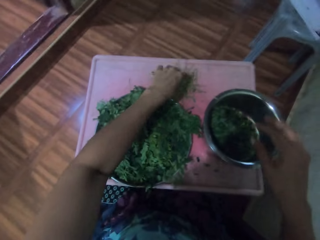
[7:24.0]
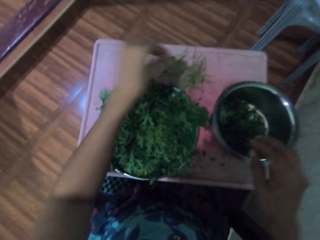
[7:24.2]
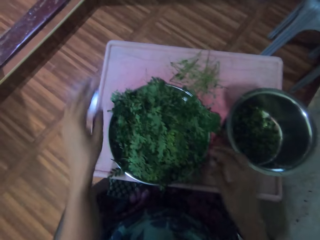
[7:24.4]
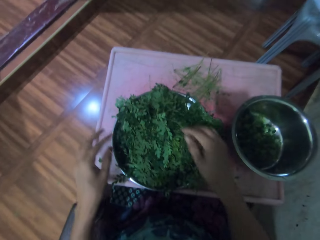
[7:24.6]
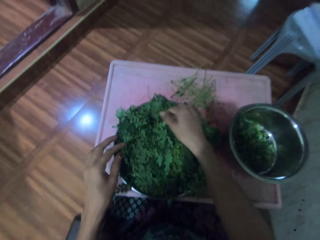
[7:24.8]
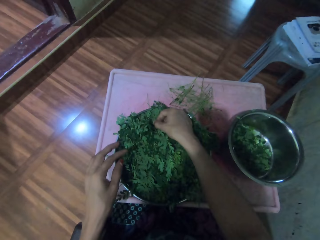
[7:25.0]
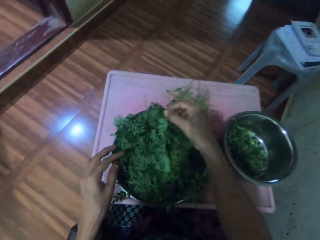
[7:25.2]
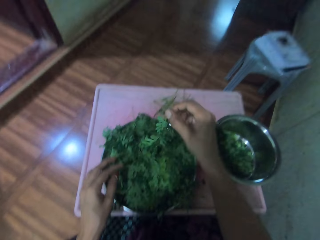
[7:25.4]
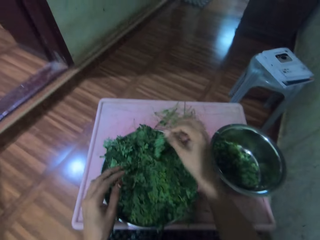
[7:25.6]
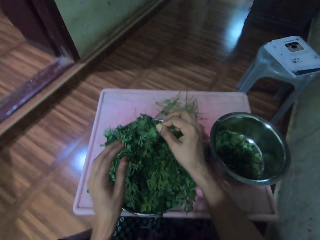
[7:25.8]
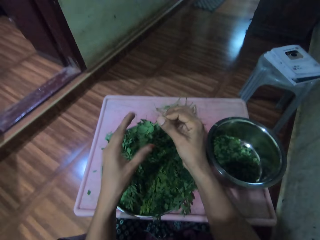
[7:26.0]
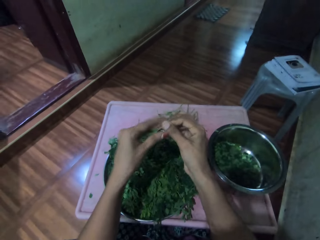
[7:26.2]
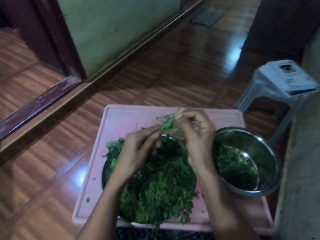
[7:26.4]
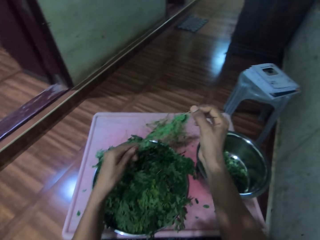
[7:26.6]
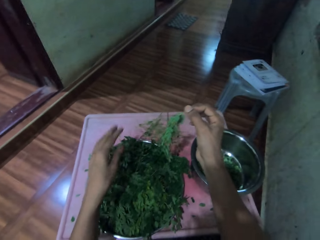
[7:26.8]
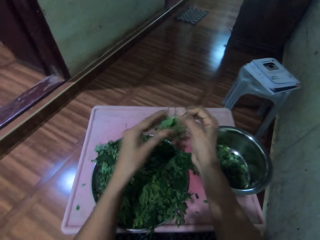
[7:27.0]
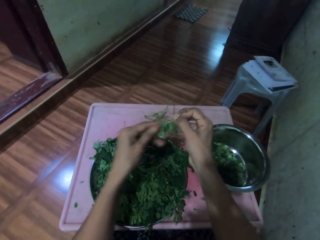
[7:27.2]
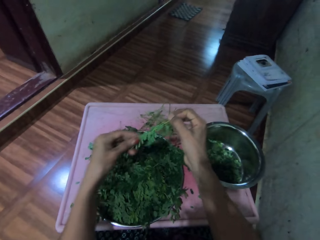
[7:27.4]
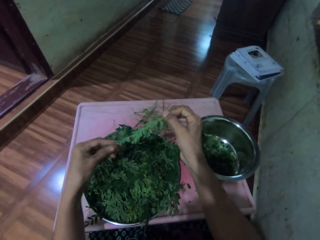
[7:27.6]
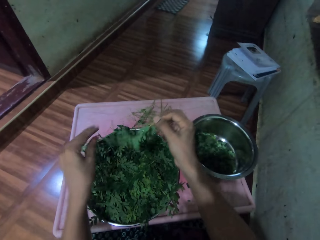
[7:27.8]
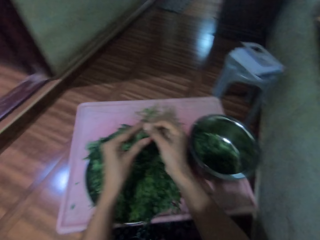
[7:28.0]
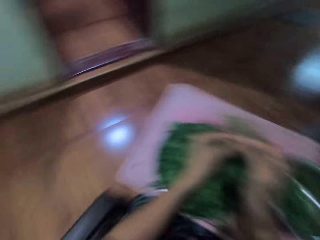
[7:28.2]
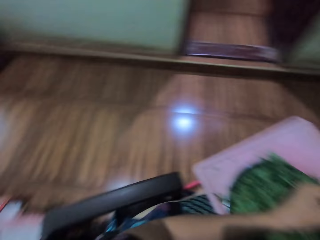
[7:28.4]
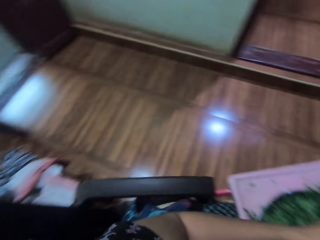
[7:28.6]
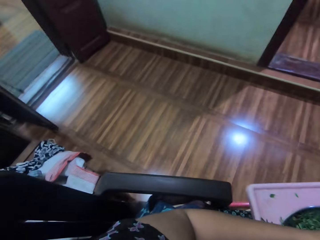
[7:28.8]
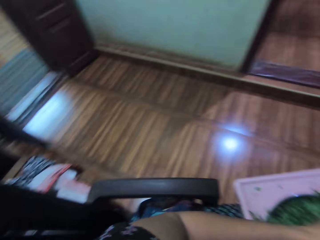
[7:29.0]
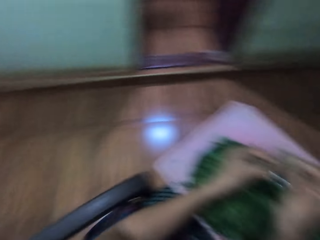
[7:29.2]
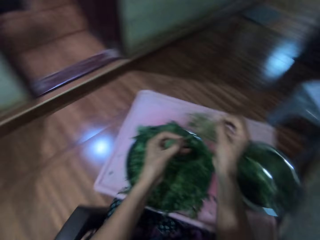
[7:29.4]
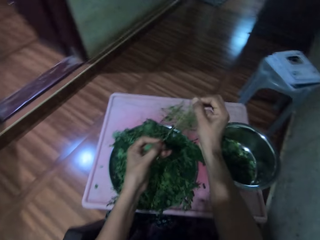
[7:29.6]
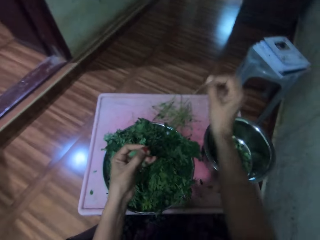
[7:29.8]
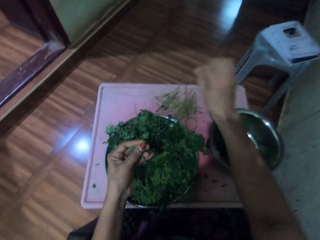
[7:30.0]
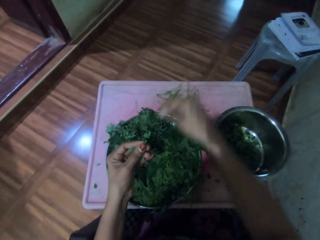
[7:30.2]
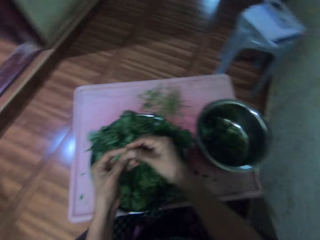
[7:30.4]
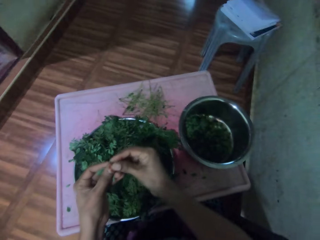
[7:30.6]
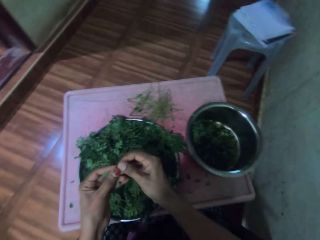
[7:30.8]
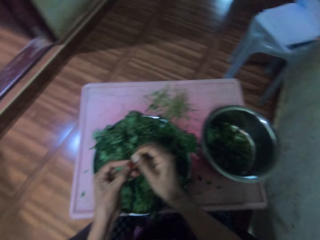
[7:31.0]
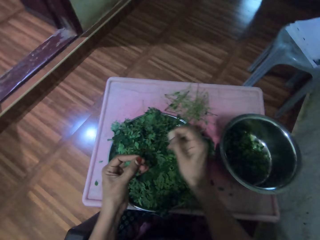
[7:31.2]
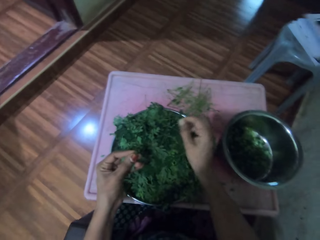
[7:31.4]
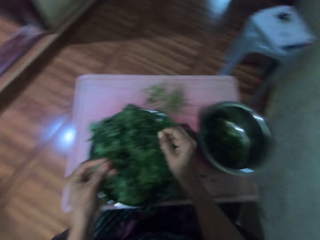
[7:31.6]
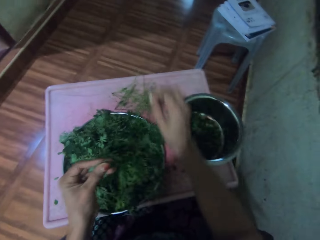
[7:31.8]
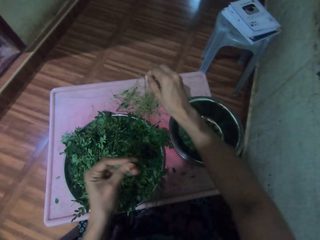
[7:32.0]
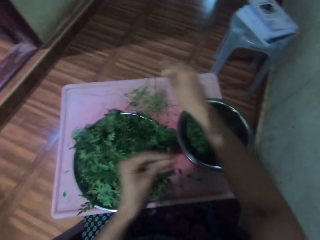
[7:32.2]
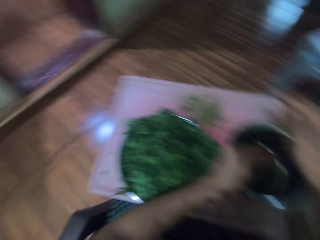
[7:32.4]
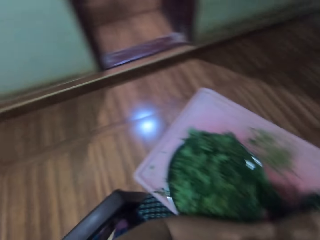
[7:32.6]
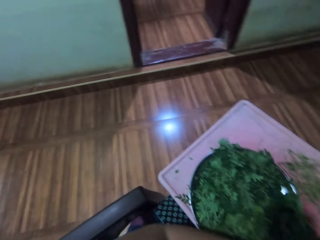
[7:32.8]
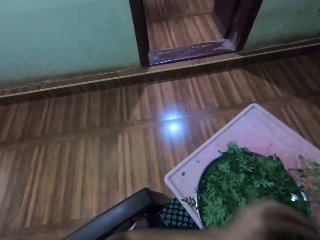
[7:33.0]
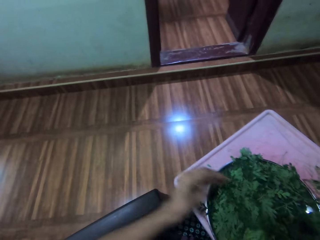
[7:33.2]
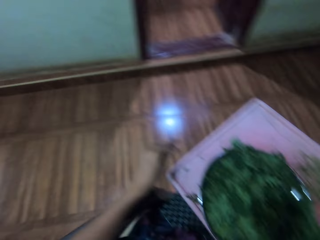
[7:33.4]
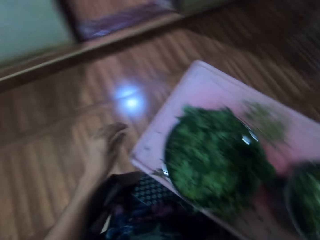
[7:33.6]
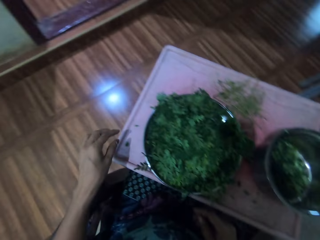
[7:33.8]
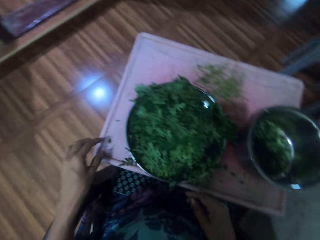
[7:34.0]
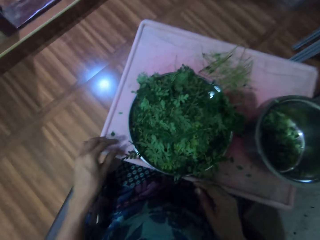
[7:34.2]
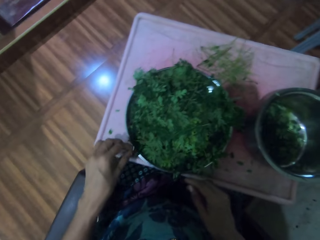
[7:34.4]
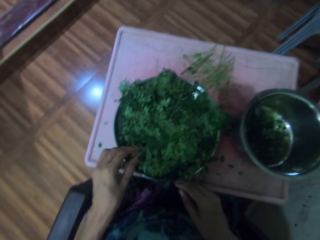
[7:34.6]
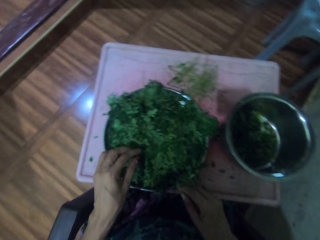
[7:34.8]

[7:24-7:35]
The camera wearer drops the stalk or twig on the table. They pick vegetables from the tray. They touch the vegetable twig. They look around the house. They pluck vegetables from the stalk. They throw the twig away. They cut the vegetable.

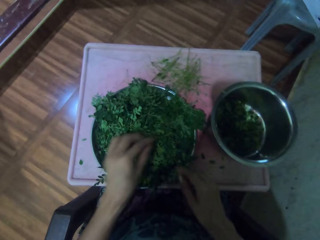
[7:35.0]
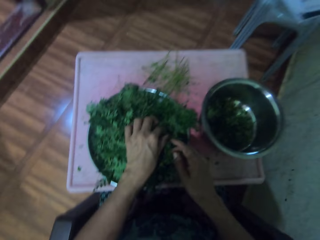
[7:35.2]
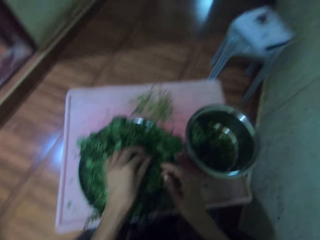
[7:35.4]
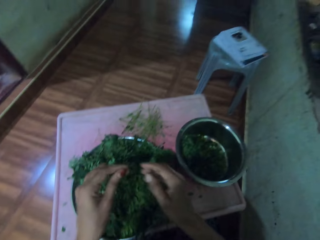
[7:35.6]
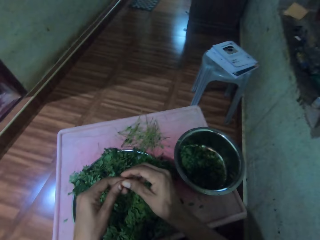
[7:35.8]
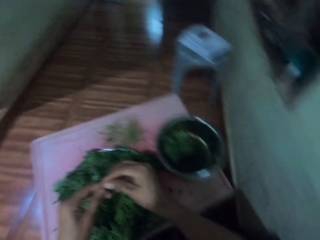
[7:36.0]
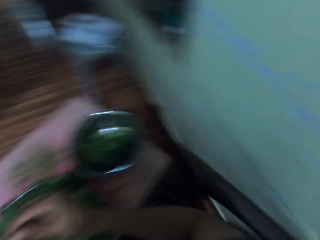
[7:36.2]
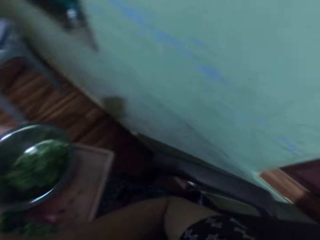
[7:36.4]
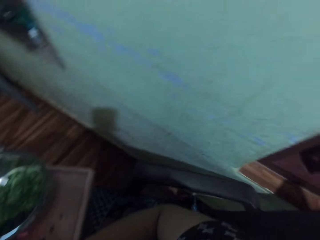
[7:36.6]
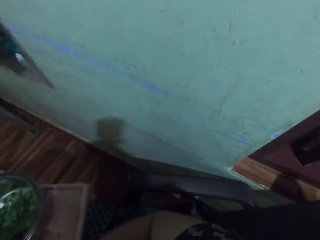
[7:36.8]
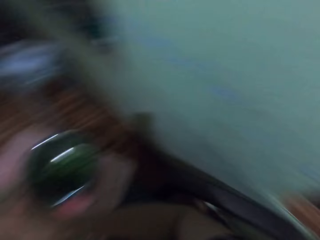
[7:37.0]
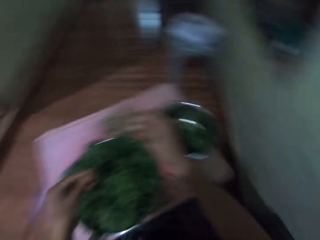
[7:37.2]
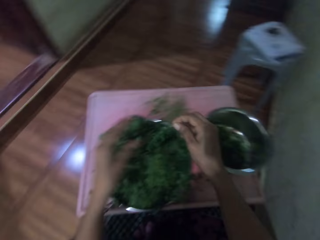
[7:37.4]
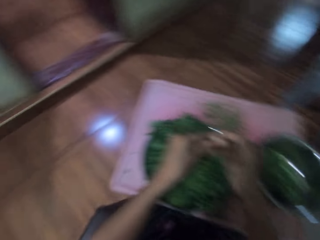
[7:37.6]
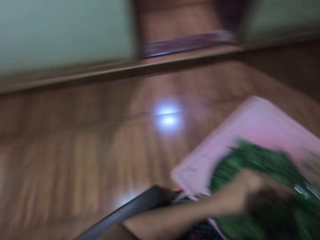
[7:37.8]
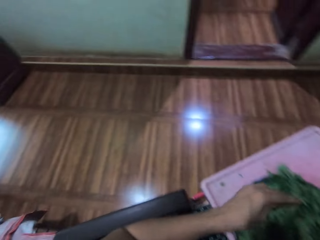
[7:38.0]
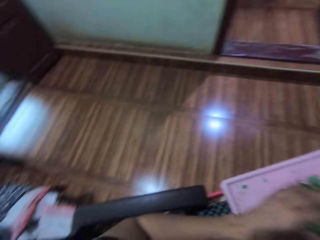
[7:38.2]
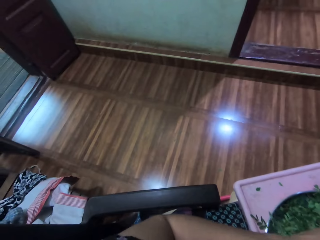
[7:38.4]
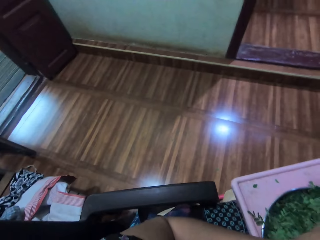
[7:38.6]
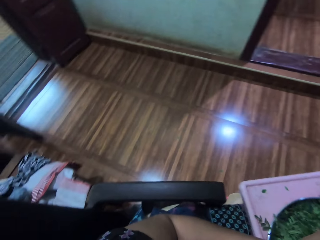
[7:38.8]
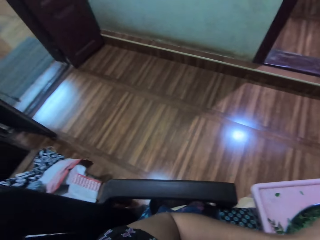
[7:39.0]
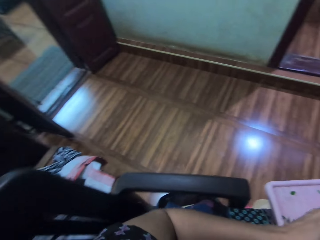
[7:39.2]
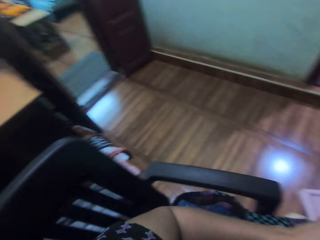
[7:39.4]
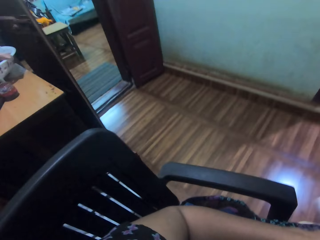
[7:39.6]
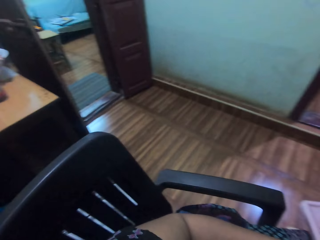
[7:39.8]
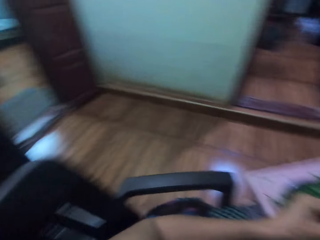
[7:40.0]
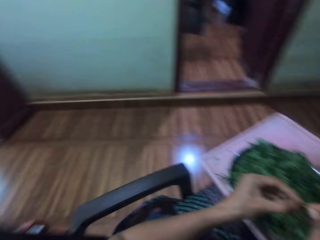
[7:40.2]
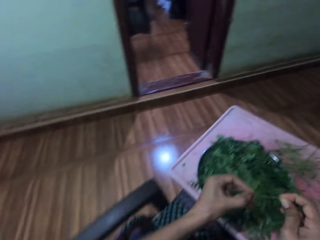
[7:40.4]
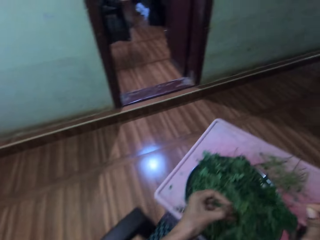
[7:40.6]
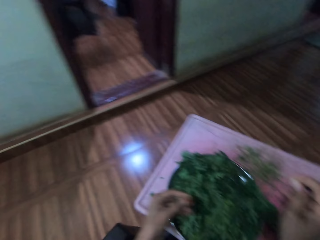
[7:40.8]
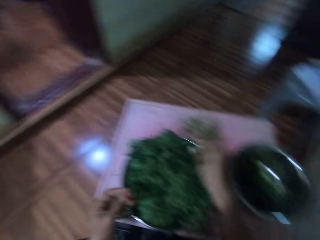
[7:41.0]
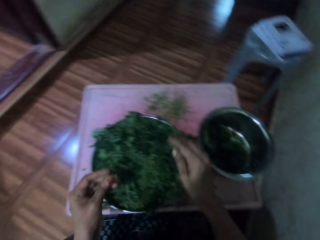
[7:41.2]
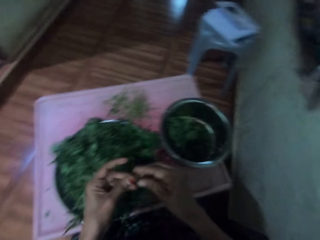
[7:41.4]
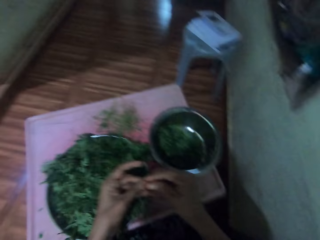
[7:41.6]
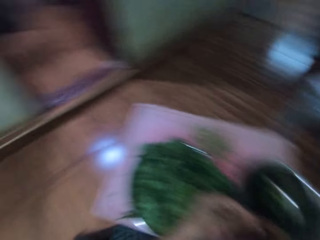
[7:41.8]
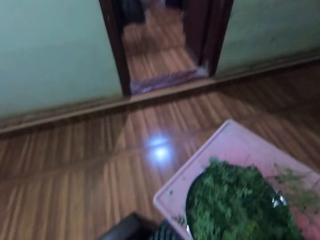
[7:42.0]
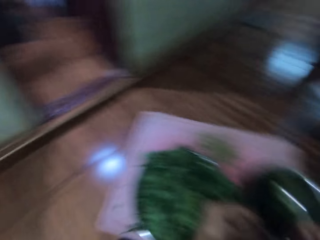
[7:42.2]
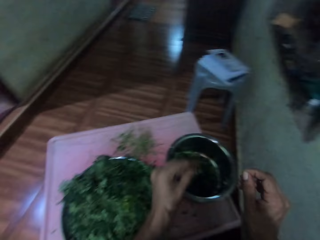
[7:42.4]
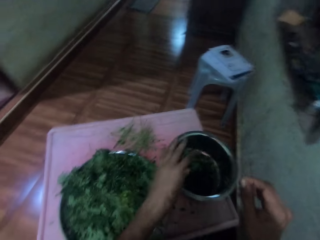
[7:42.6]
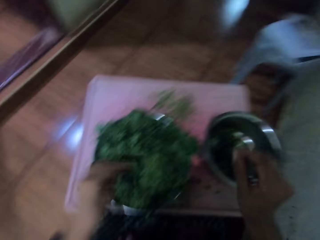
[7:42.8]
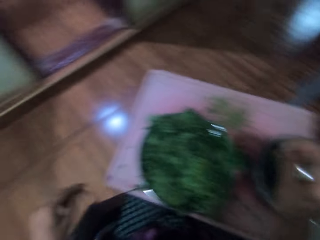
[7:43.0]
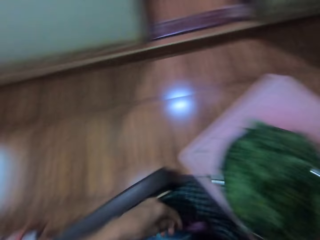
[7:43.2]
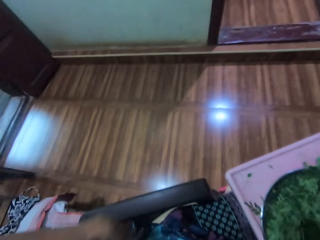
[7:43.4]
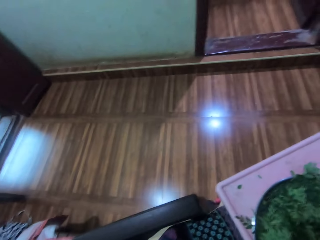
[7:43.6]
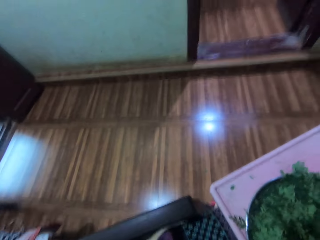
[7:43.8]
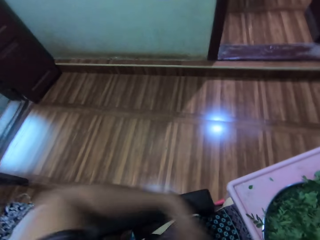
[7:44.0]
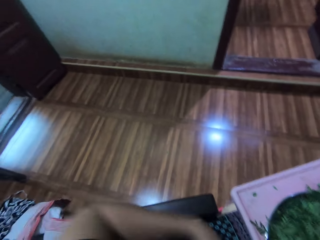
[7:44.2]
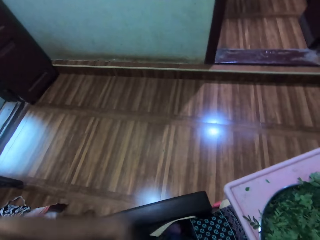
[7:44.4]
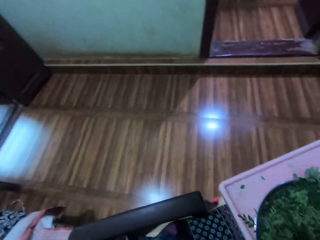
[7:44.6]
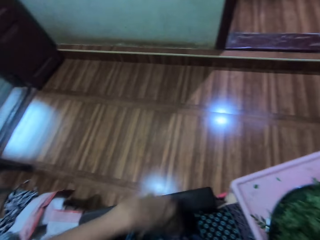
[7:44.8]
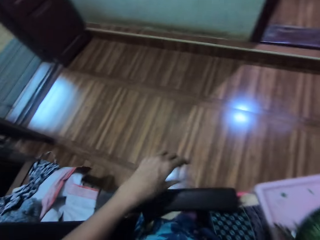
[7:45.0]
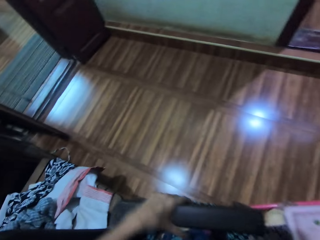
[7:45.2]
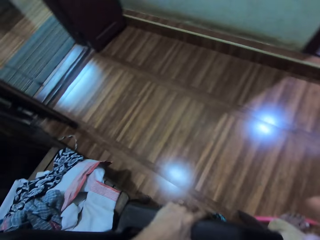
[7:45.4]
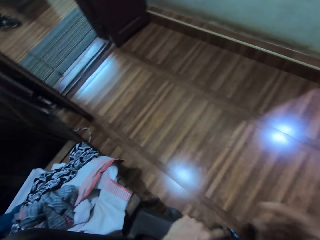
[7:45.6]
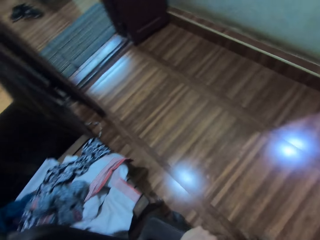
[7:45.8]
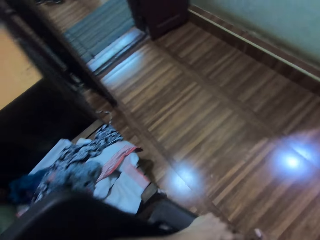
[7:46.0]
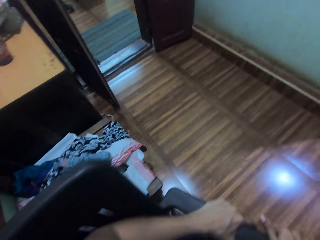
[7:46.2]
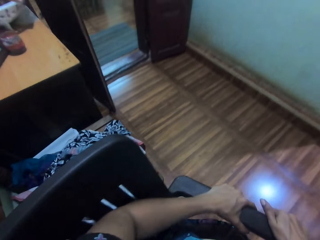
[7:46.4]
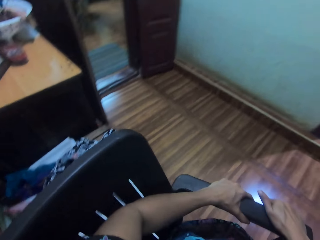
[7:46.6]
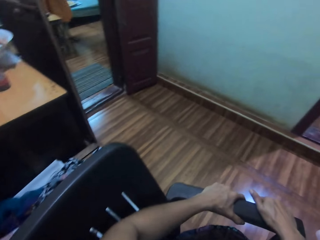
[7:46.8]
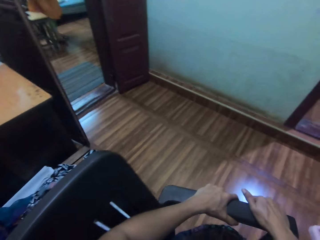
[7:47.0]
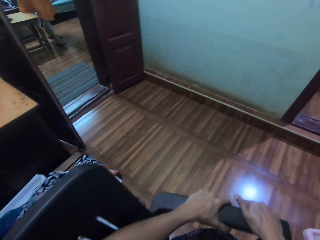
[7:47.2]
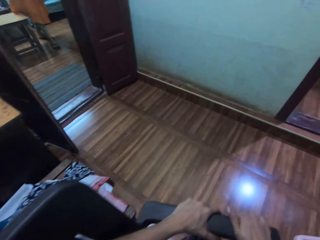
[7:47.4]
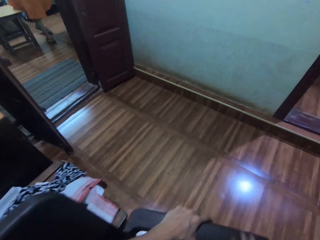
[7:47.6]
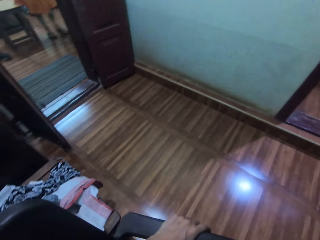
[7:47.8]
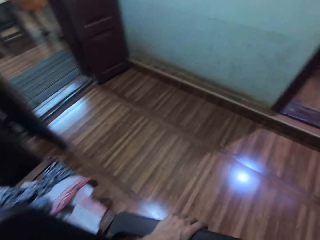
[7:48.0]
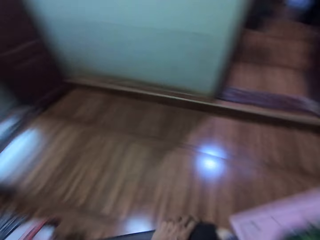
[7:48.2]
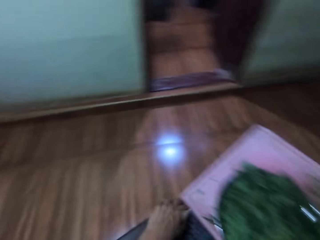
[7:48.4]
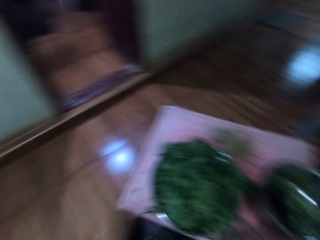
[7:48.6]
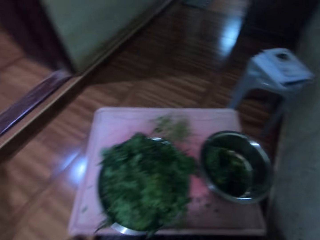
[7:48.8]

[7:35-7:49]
The camera wearer picks vegetables from the tray. They look around the house. They put the vegetables in the silver bowl. They look around the house. They speak to a woman. They interact with the woman. The woman speaks to the camera wearer. The camera wearer speaks to the woman.
